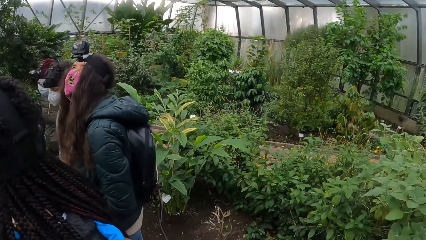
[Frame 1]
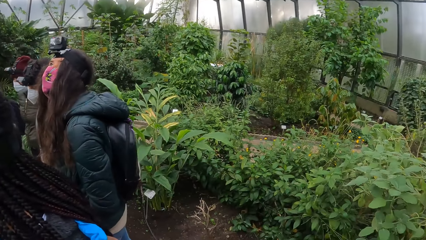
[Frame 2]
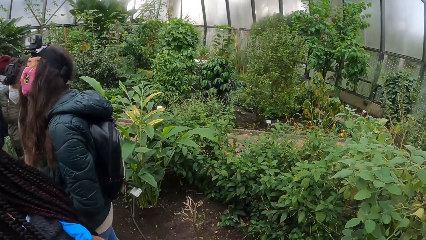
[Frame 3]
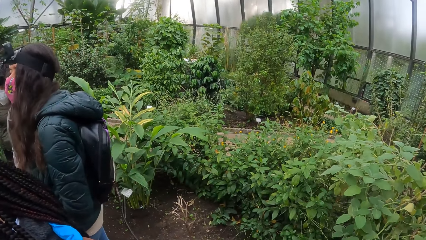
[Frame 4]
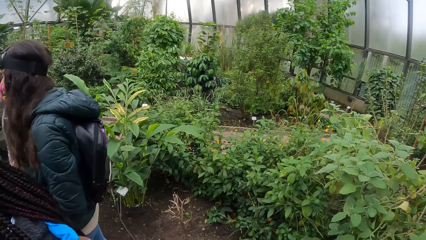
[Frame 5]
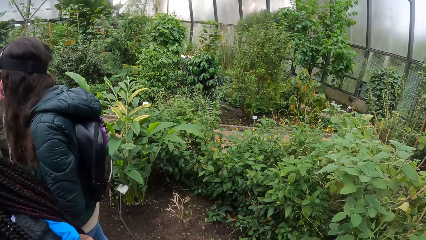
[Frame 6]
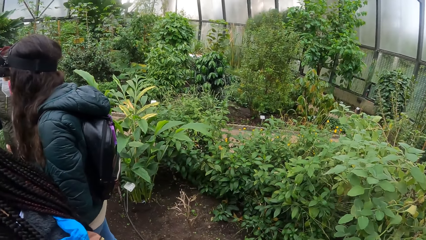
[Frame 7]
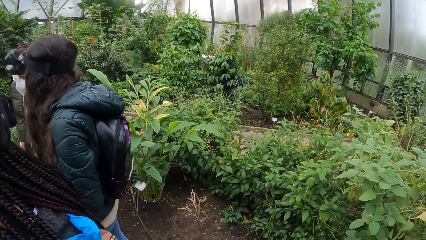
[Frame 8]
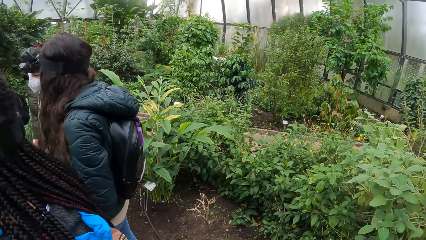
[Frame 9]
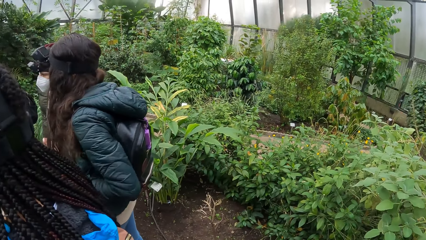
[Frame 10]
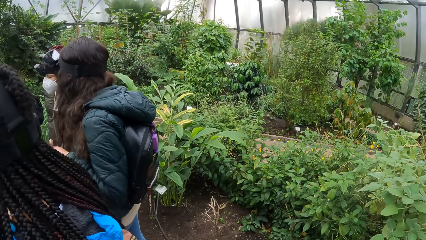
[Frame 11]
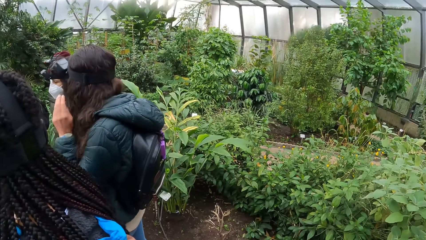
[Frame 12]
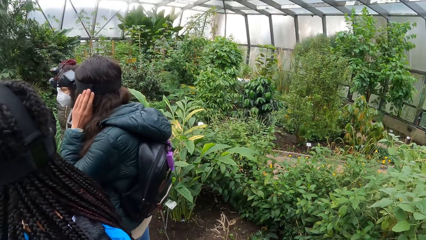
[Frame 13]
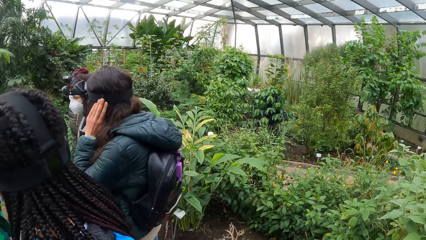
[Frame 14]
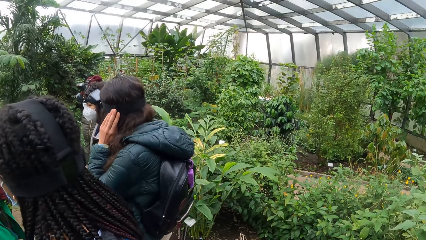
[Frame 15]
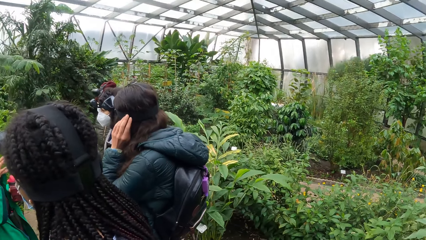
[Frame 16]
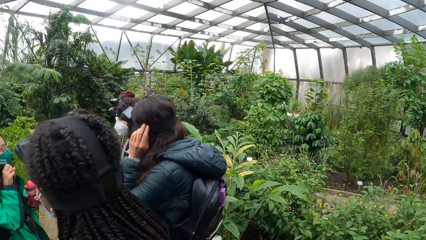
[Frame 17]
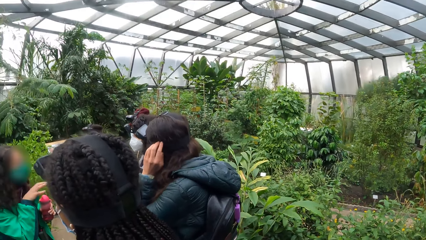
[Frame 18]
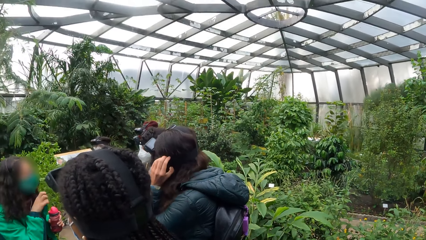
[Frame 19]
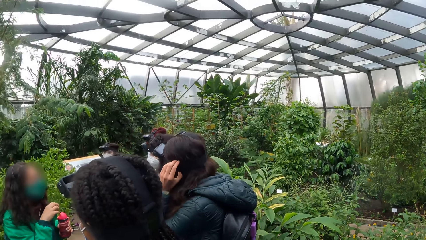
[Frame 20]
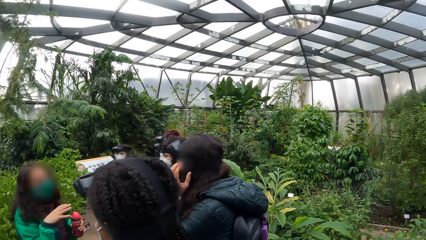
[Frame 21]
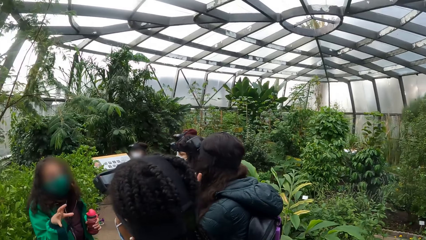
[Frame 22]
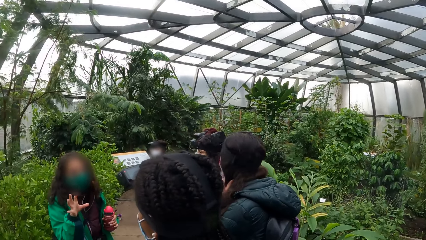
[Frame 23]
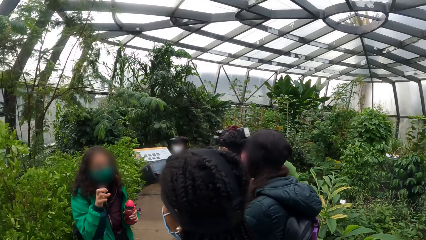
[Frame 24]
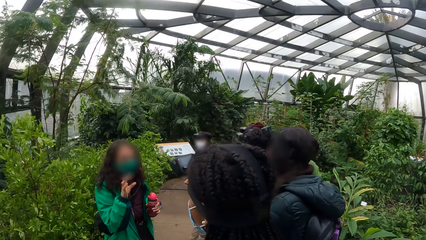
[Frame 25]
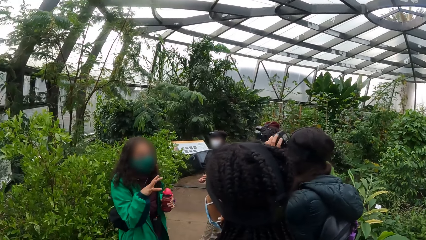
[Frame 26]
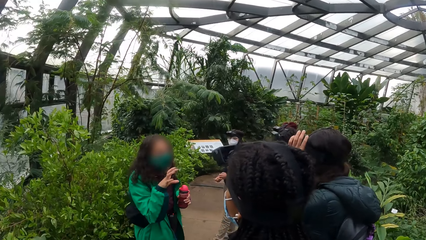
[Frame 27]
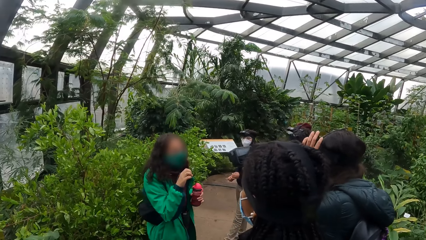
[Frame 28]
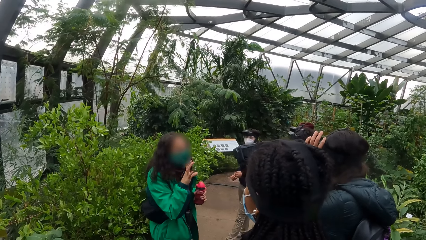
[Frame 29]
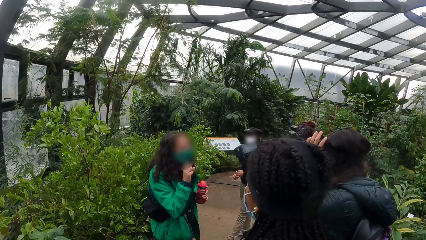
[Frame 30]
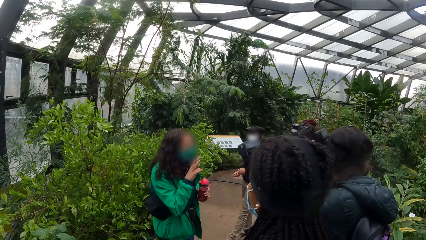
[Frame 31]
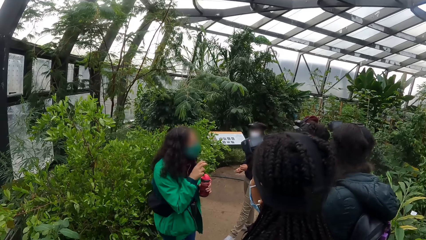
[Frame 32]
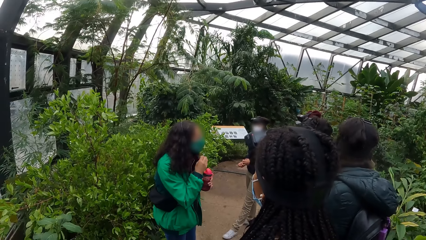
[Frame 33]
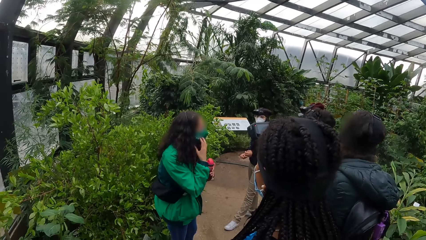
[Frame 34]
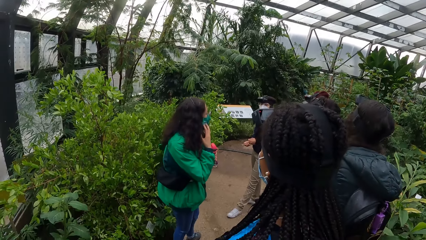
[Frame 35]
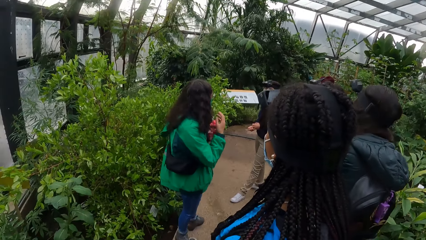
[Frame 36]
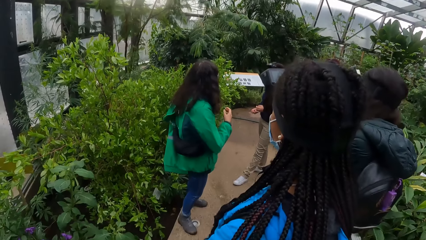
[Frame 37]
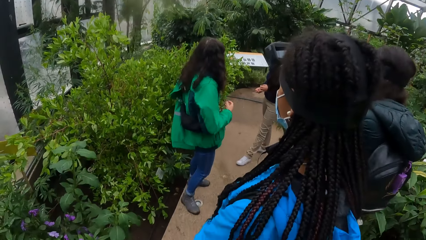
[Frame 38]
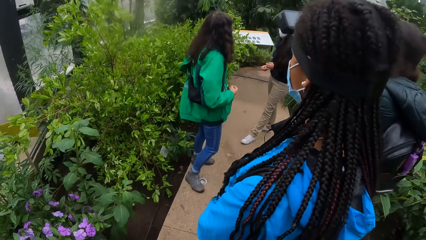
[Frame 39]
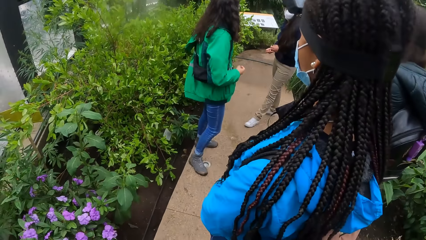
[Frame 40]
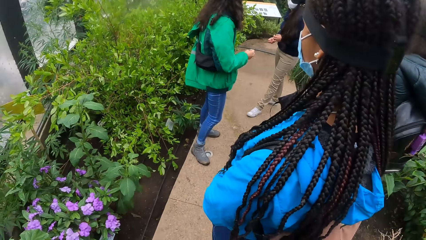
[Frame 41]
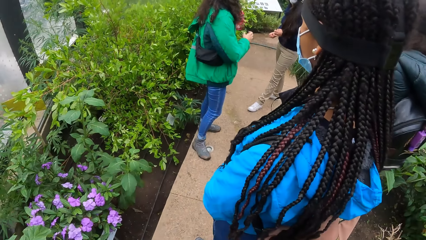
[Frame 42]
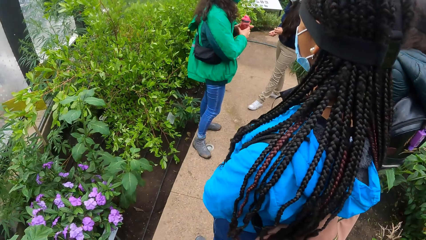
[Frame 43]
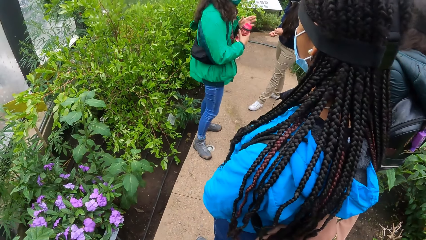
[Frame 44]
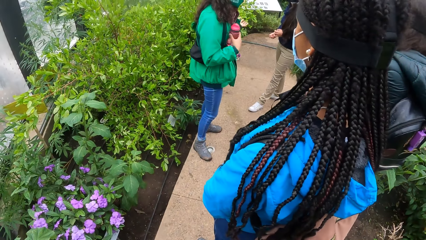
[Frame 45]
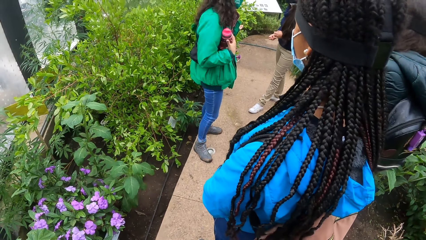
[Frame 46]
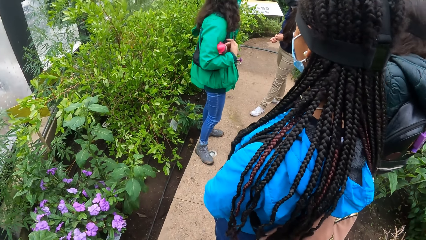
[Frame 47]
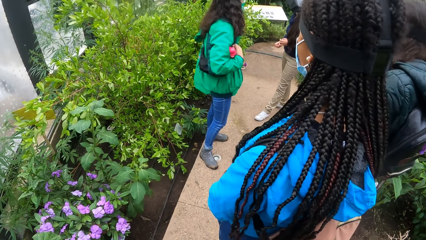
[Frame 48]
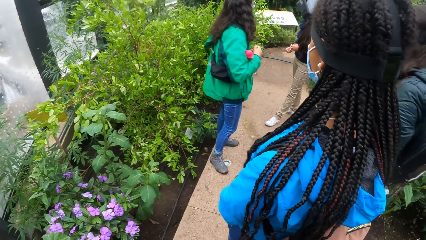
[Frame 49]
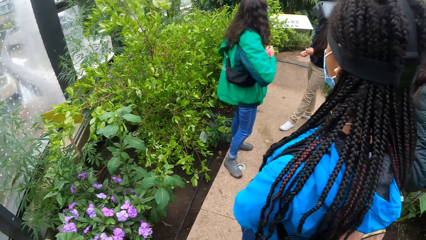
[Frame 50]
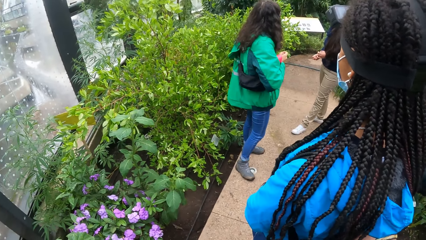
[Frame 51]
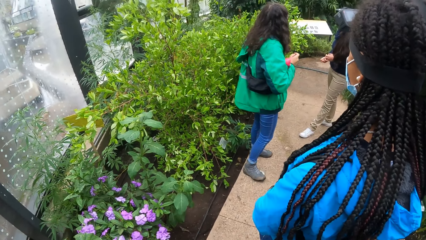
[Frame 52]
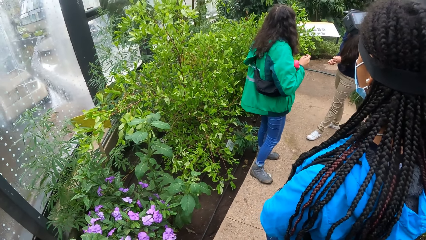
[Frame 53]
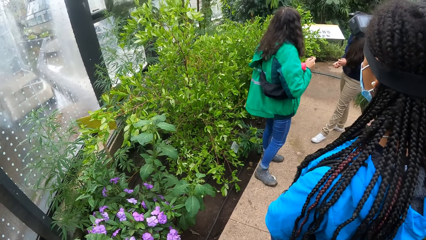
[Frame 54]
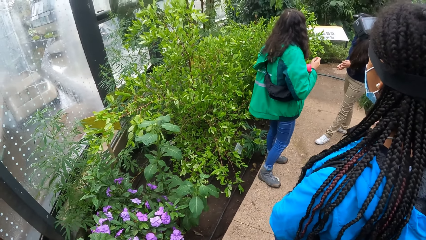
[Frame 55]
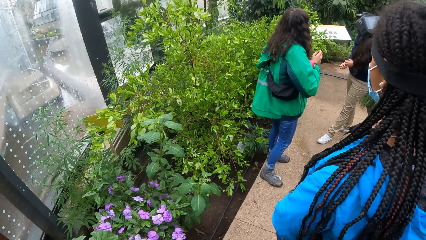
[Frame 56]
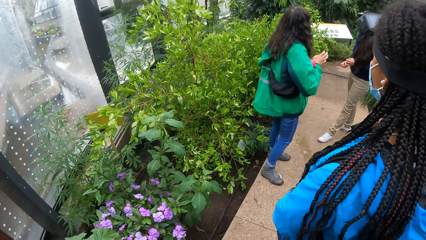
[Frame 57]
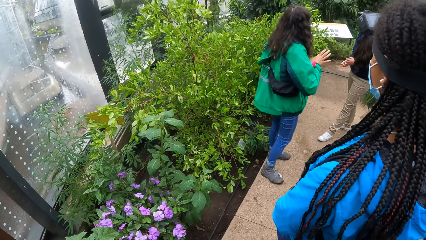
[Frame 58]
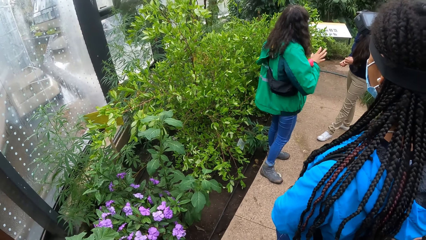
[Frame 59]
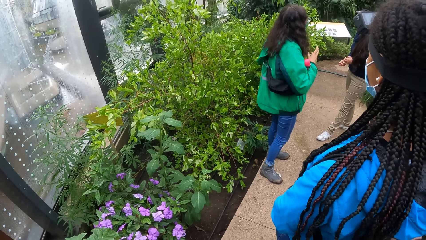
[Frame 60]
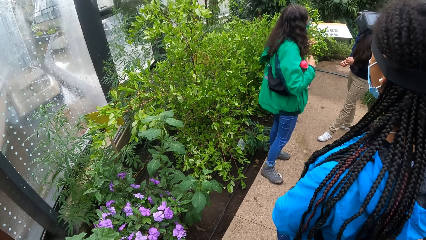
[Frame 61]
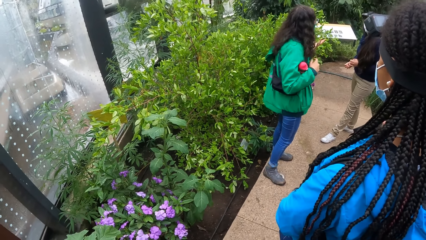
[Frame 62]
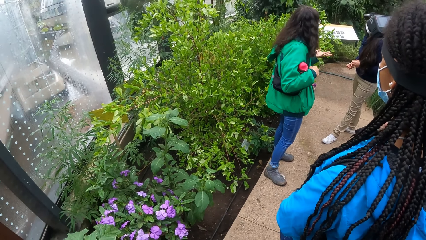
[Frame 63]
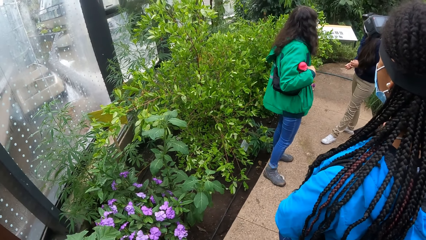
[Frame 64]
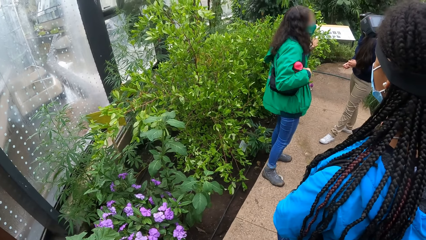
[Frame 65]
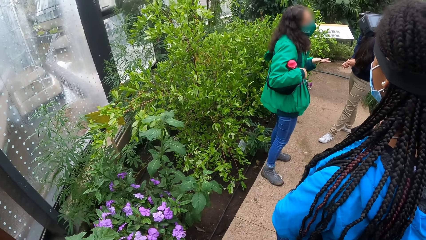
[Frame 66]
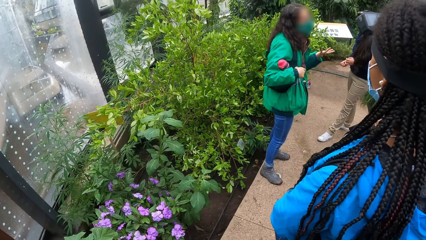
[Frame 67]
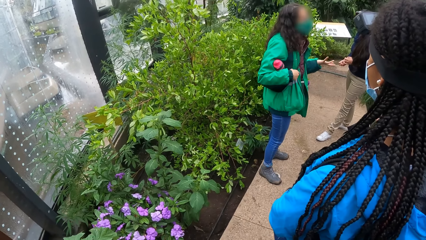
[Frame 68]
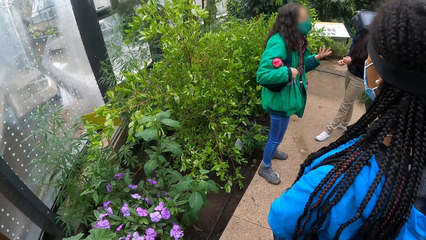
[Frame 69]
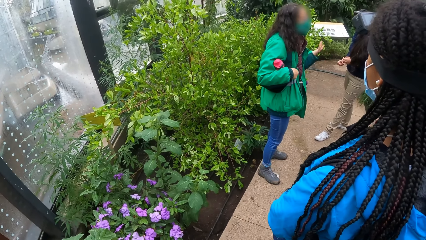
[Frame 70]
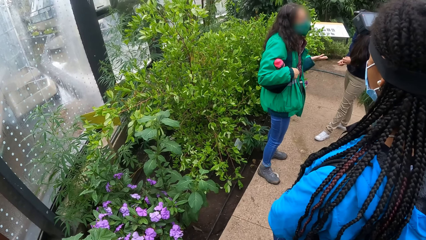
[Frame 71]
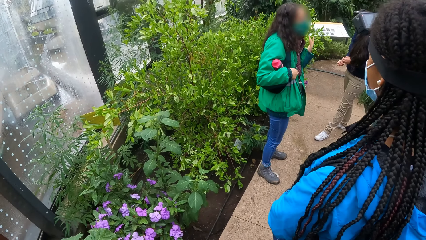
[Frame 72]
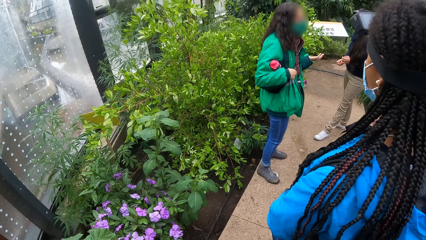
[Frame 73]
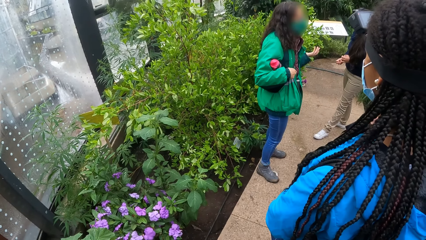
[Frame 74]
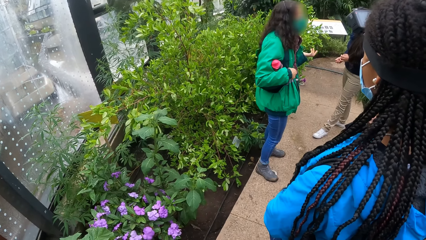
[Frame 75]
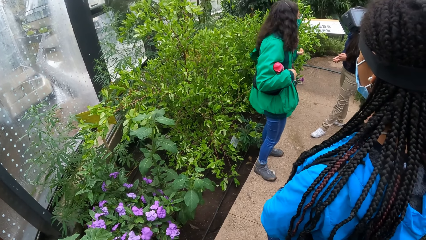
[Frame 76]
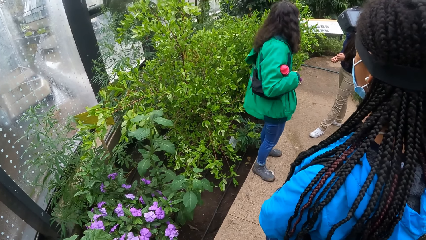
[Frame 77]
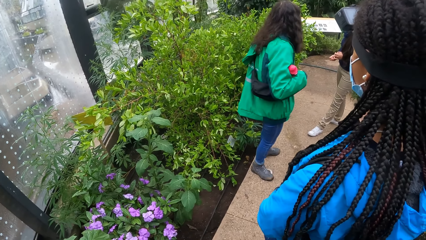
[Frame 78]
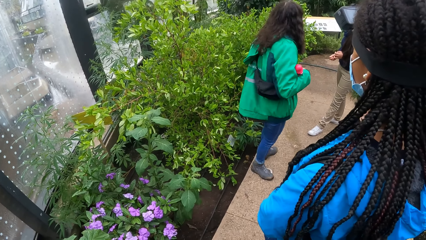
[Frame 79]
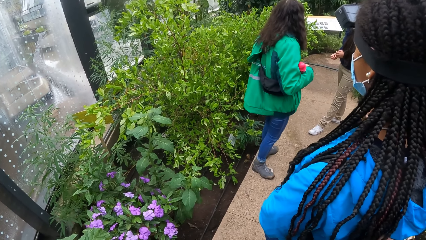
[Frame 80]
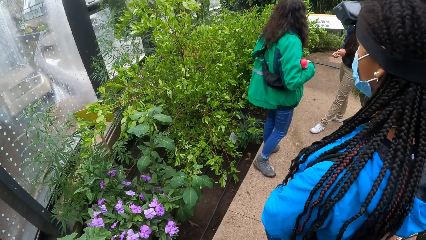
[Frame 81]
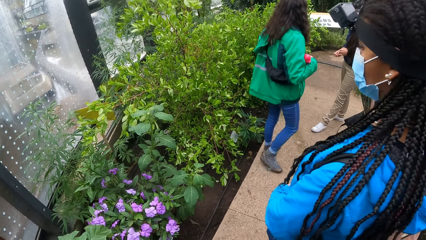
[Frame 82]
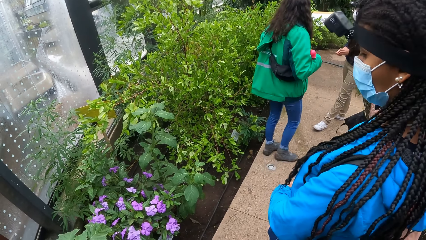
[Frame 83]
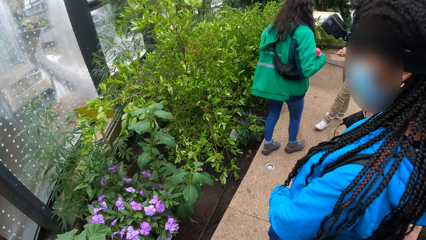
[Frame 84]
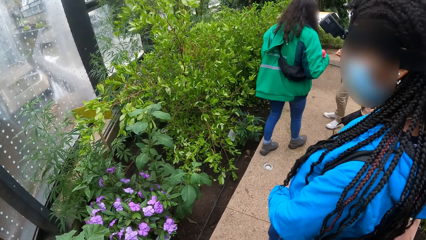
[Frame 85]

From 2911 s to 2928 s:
The woman adjusts a camera band on her head with her left hand. She touches her hair with her left hand. She adjusts the camera on her head with her left hand. She places the water bottle in her left hand on her left arm.
